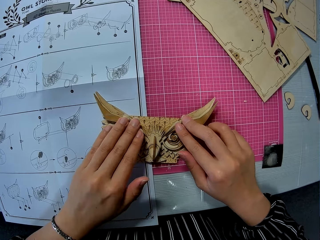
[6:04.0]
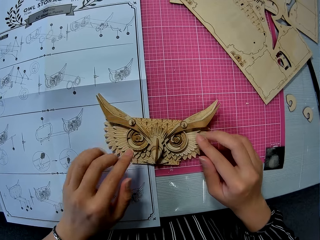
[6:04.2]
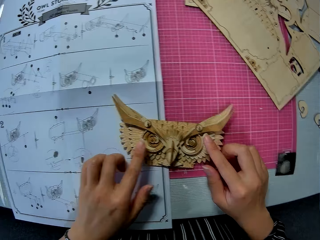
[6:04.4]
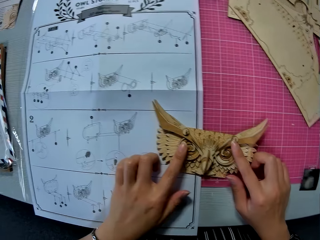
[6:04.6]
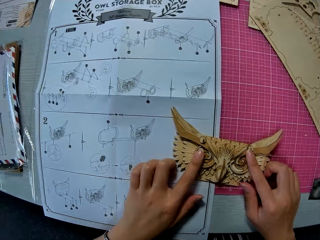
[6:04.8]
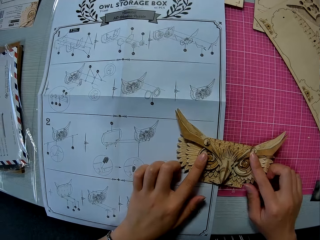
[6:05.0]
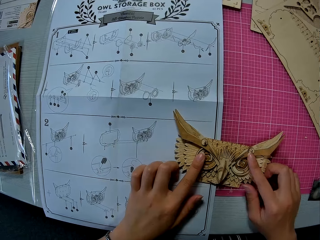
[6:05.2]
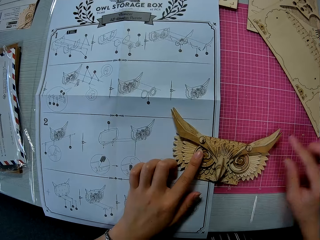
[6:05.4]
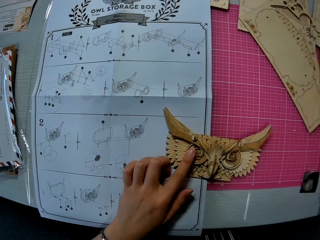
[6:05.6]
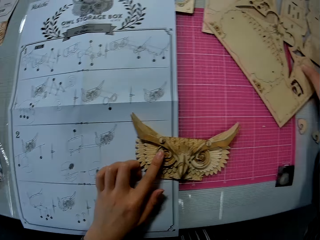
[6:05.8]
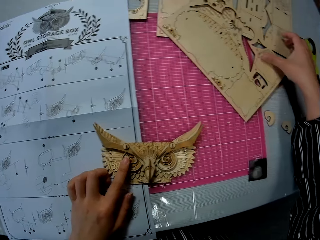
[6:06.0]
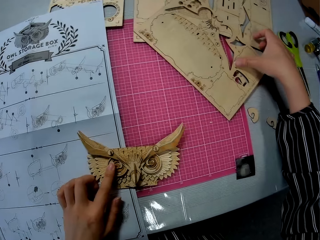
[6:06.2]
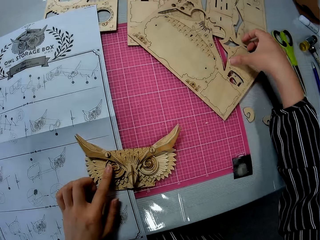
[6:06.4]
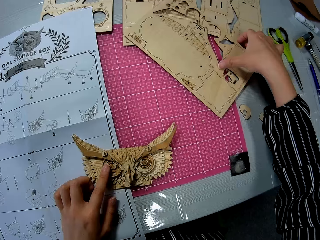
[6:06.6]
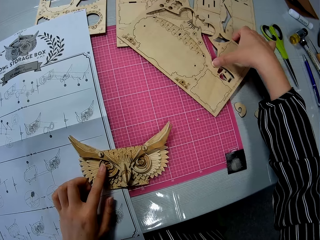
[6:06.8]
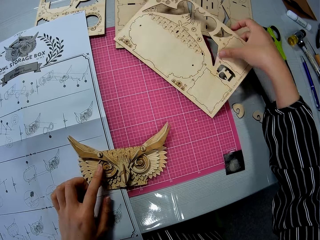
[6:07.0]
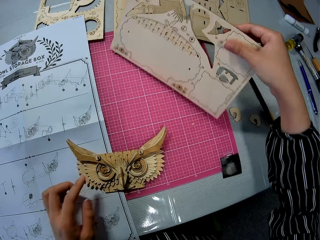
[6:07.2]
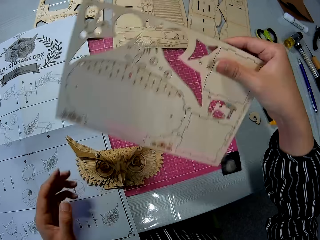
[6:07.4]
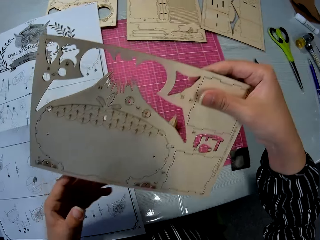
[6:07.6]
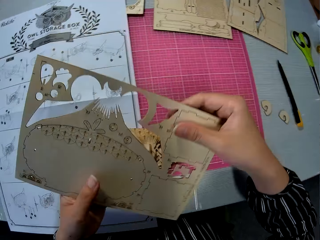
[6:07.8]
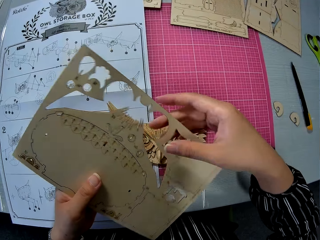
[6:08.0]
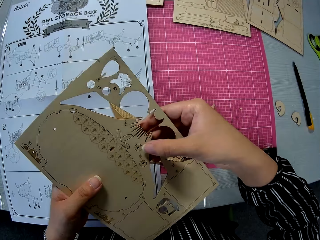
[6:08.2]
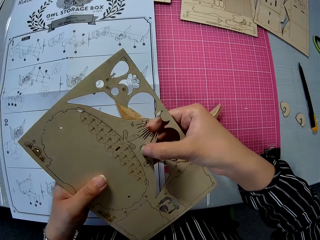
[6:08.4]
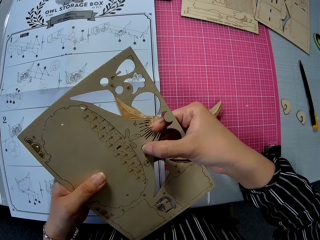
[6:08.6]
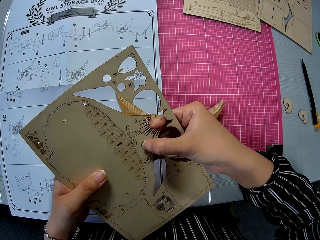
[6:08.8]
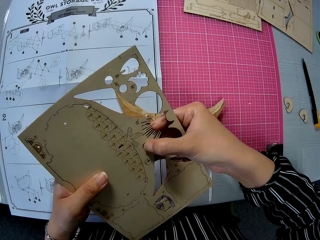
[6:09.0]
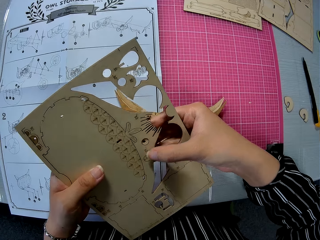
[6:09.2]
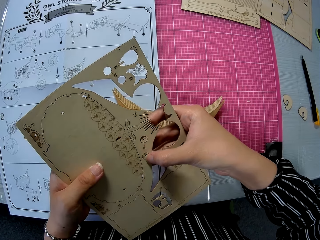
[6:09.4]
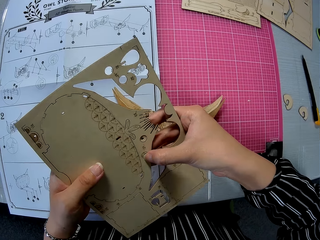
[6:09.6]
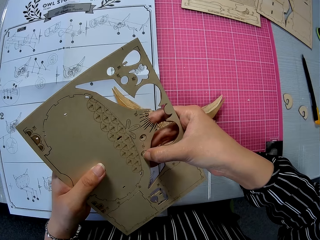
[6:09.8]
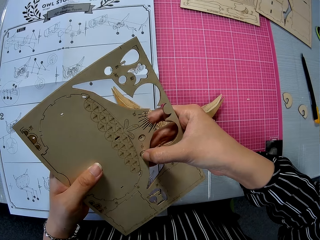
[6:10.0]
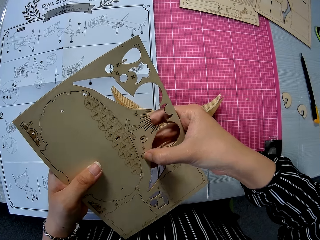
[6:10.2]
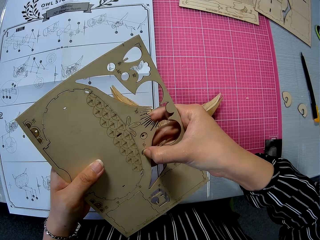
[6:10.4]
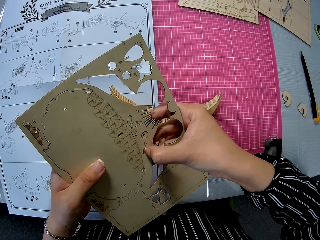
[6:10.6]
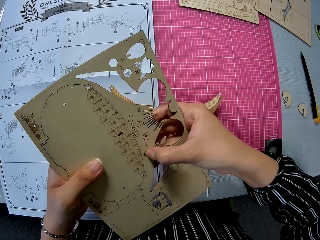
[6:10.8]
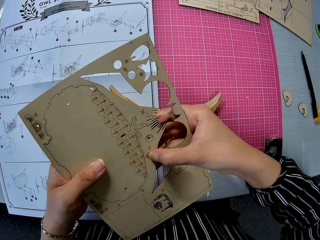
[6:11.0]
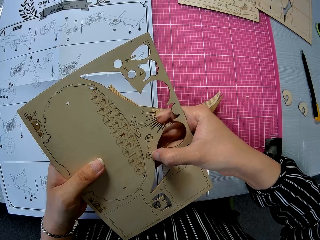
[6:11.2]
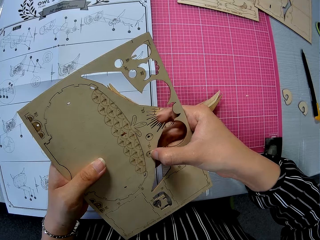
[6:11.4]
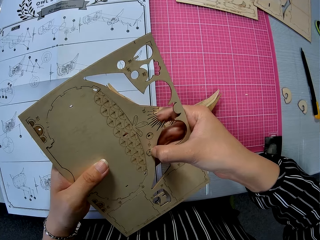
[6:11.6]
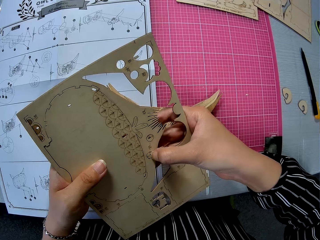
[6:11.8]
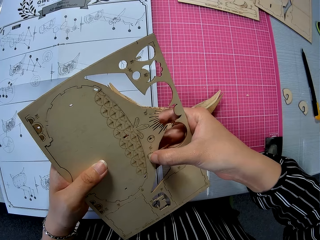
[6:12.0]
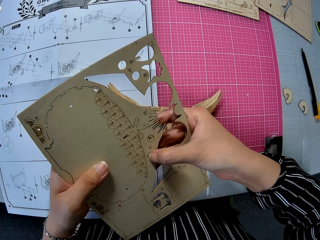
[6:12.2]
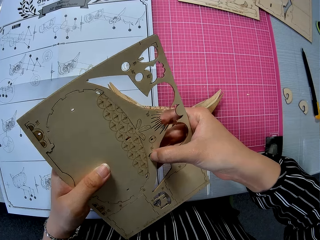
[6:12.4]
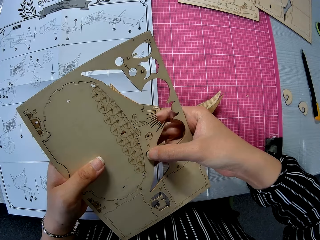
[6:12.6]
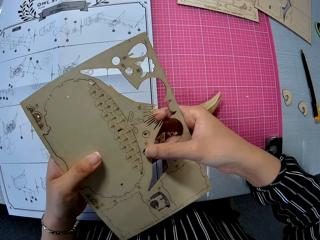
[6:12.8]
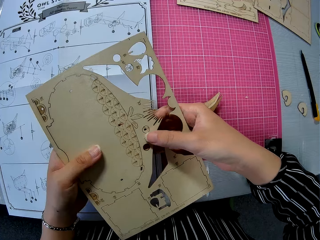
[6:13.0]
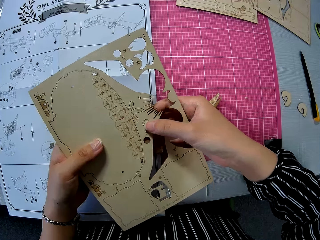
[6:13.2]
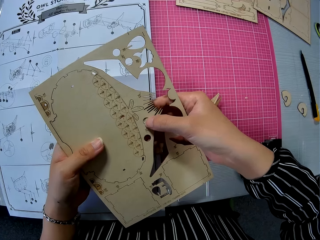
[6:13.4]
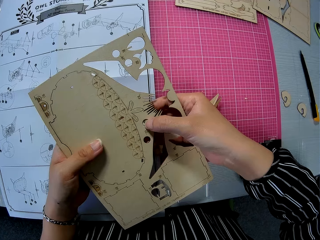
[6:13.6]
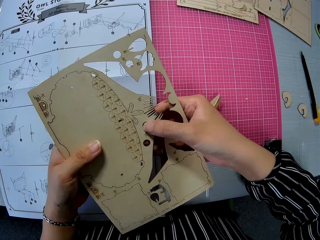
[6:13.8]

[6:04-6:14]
The camera wearer picks up a cardboard on the cutting mat. They remove two round pieces from the cardboard.

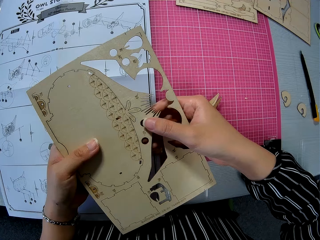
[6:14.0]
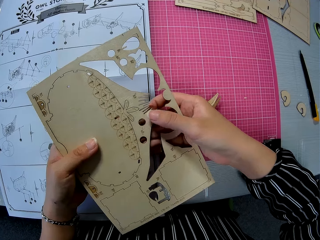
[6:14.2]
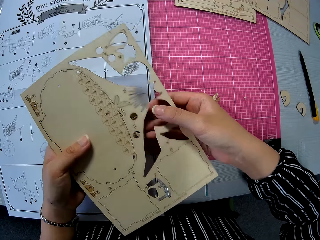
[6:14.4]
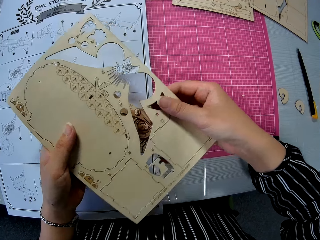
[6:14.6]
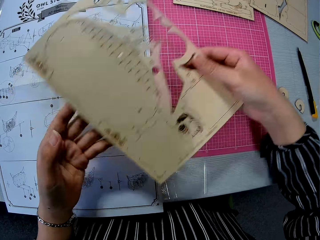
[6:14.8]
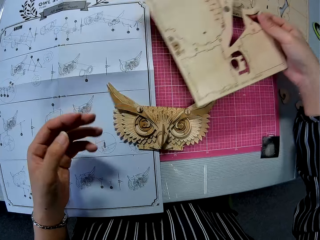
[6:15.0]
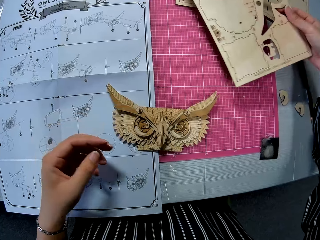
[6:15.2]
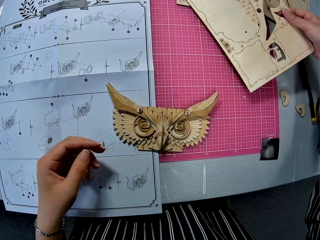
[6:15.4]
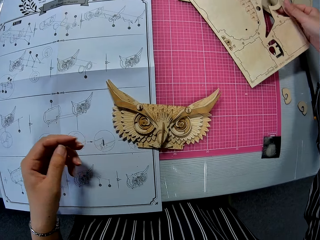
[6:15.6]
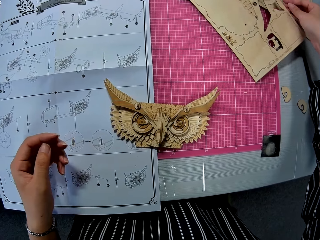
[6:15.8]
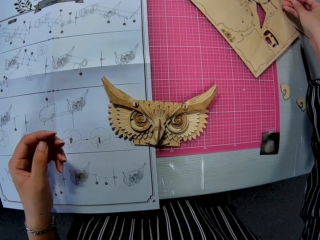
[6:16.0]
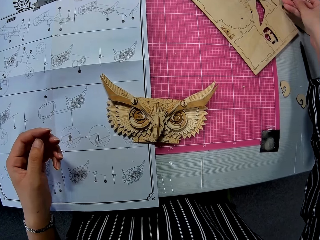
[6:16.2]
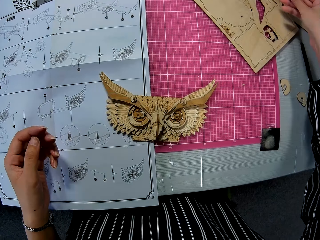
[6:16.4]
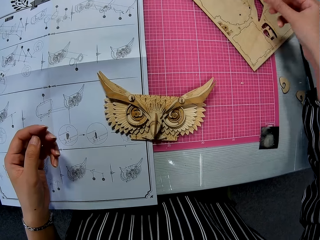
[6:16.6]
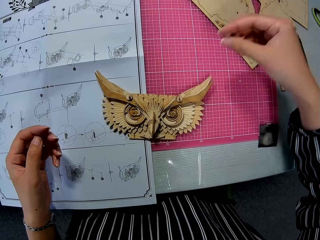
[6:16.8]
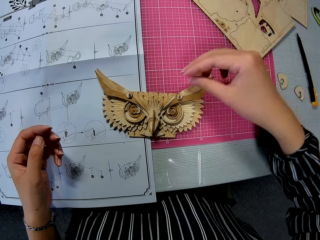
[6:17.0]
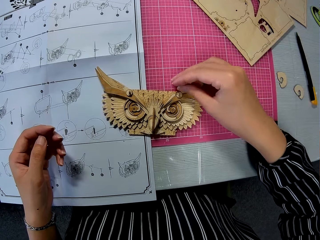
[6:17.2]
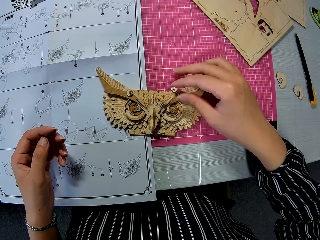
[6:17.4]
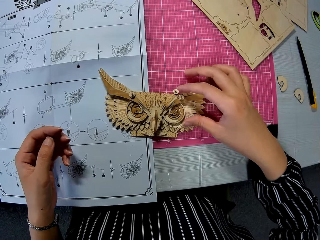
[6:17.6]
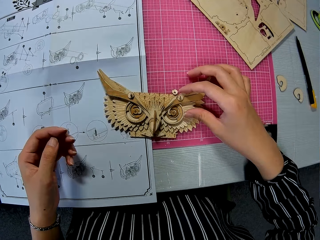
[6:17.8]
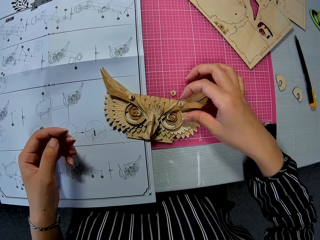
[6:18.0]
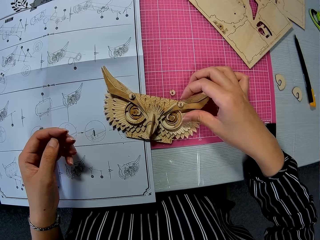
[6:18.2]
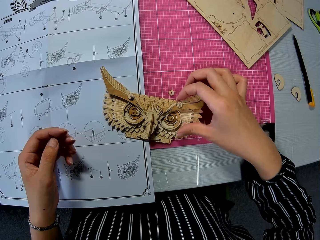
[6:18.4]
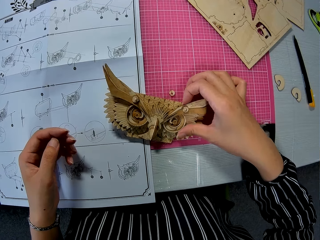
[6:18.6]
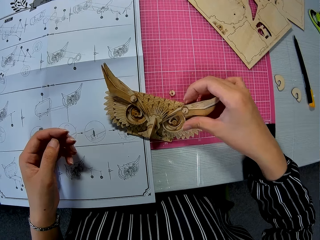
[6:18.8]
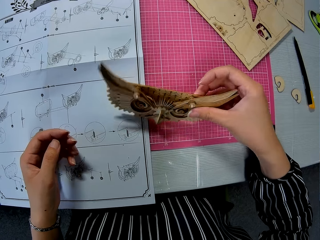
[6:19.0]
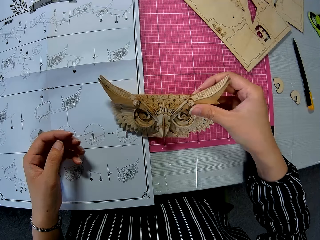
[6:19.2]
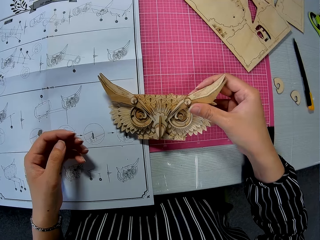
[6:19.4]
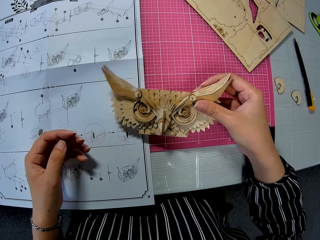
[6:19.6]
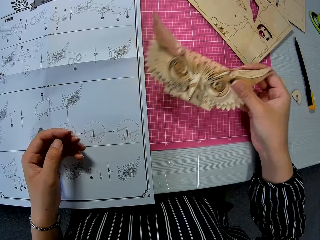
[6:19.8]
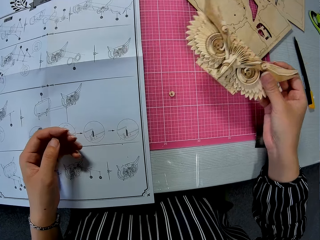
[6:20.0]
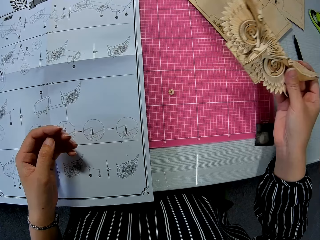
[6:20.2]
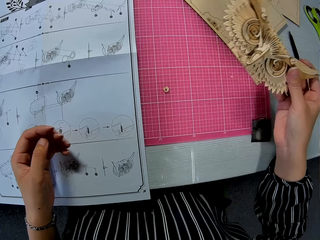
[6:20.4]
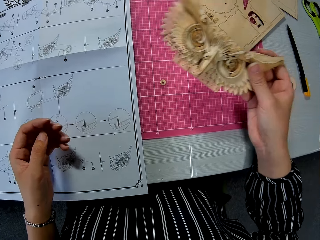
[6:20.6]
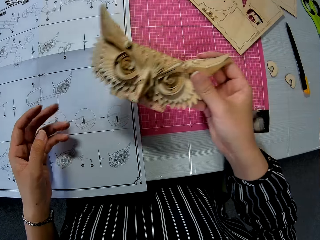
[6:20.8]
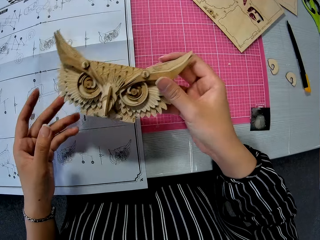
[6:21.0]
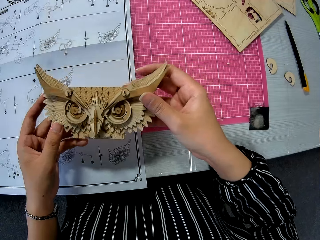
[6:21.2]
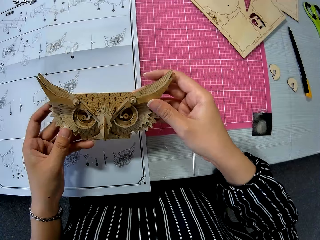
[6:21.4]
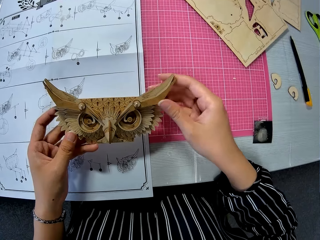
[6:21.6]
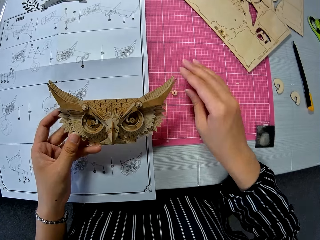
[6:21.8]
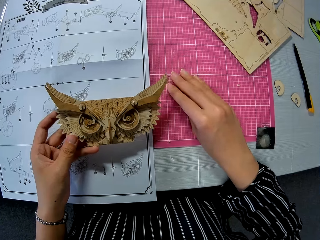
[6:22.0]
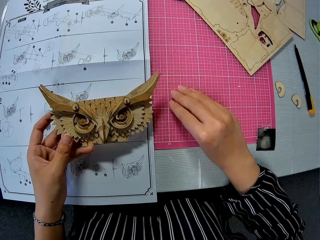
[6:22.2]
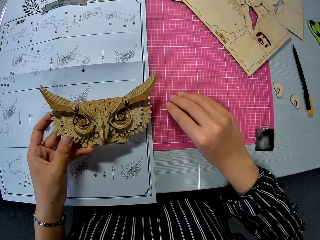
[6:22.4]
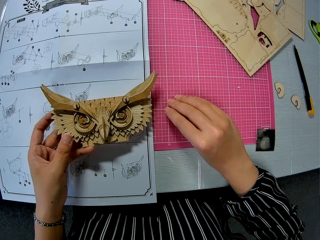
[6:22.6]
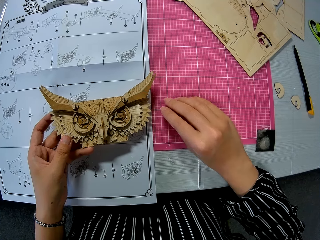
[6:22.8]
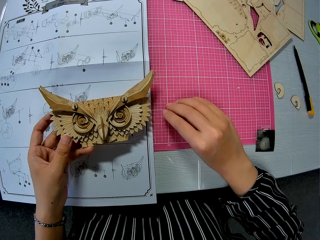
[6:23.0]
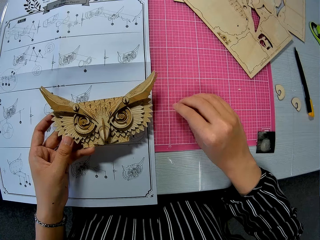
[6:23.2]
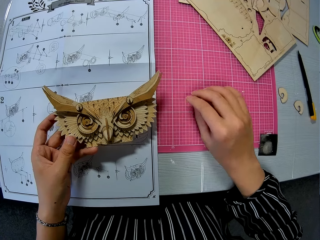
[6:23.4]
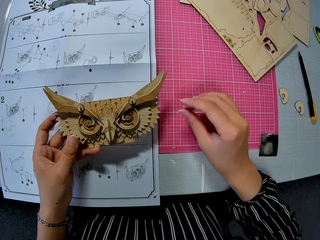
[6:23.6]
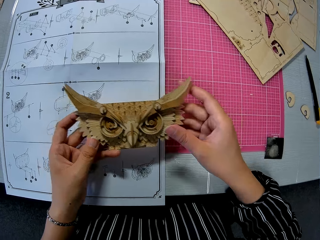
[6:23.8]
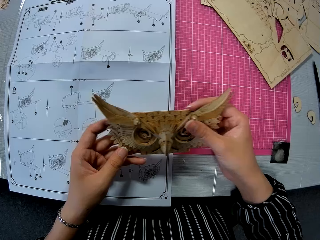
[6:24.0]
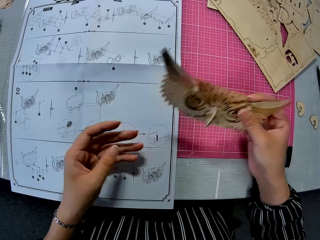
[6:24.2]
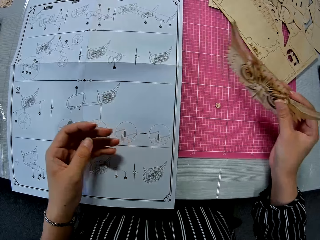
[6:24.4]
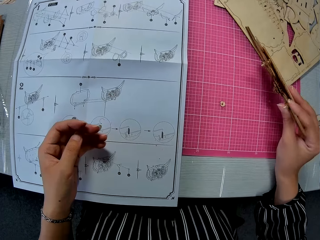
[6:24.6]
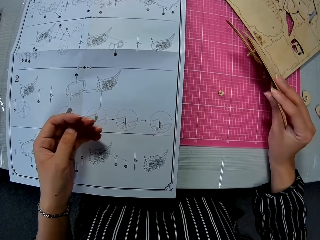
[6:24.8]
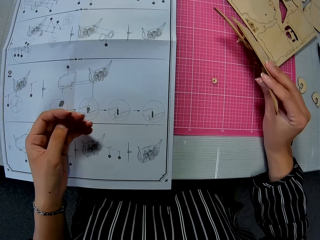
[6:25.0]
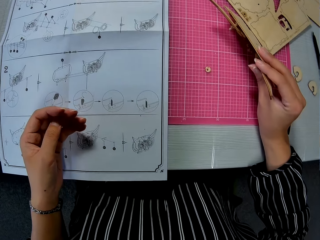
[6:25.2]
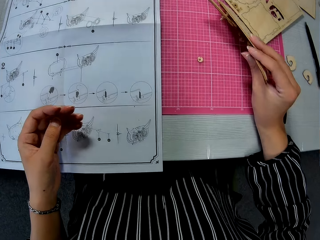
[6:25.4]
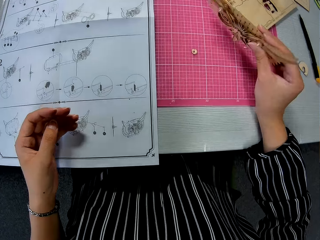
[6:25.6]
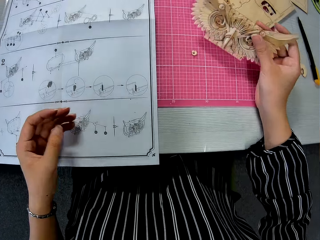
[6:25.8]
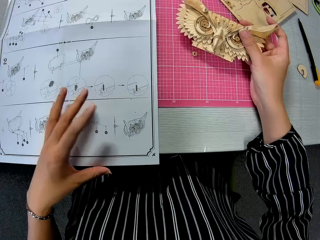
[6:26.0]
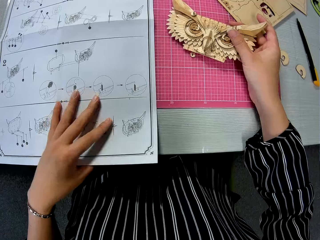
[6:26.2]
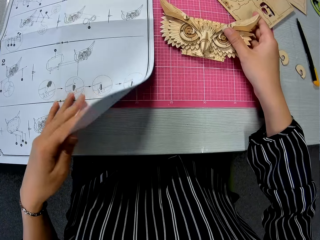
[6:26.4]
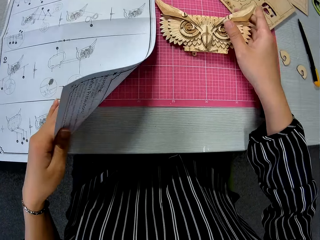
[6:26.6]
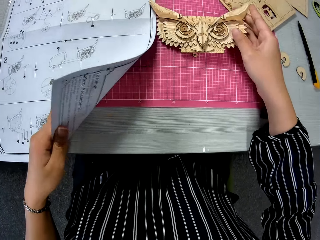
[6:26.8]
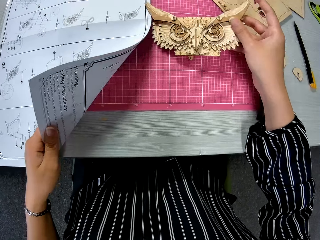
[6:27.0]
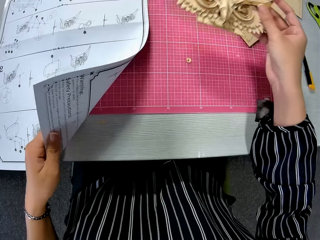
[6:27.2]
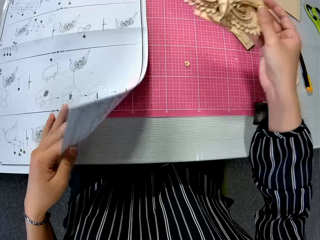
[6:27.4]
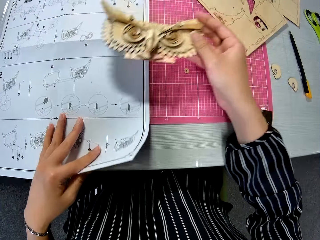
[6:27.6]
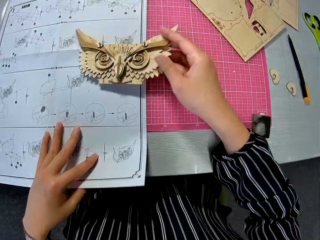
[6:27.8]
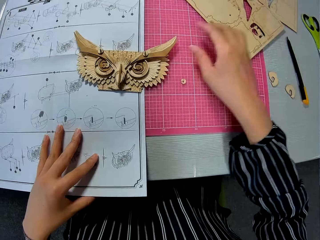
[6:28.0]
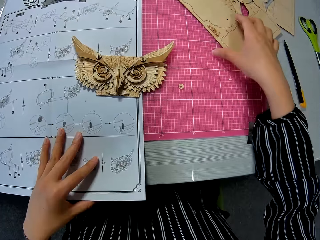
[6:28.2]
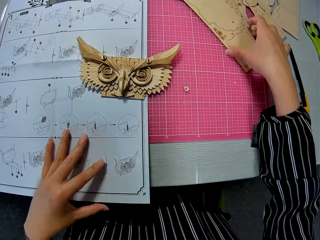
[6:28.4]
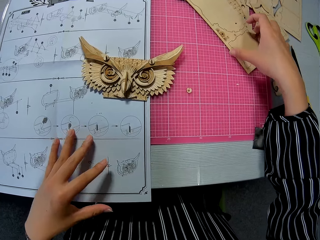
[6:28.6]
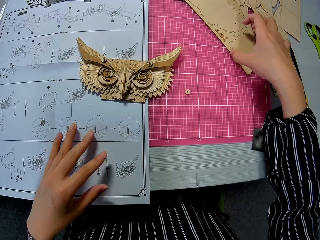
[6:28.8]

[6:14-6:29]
The camera wearer drops the cardboard on the cutting mat. They hold an owl storage box. They pick up the craft. They pick up a round piece on the cutting mat. They turn the blue print. They put the owl storage box on the desk and hold an instruction sheet. They pick up the owl storage box. They drop the craft on the blue print. They pick up the cardboard on the cutting mat.
